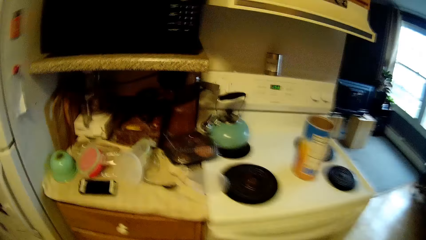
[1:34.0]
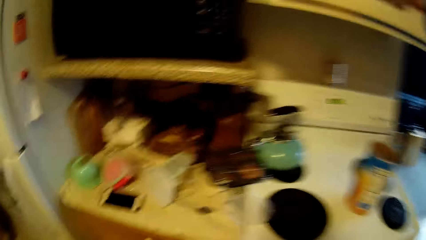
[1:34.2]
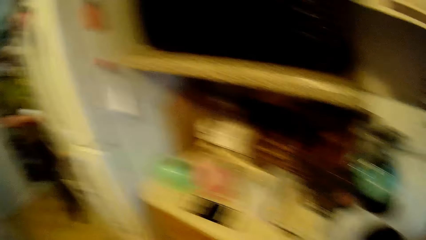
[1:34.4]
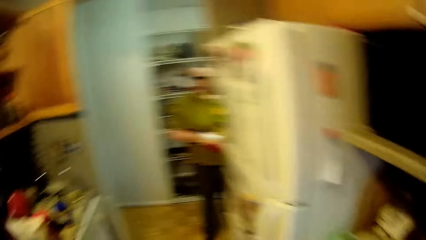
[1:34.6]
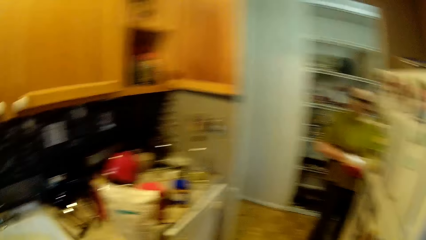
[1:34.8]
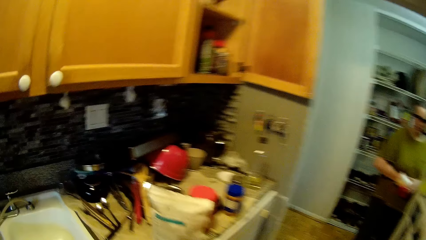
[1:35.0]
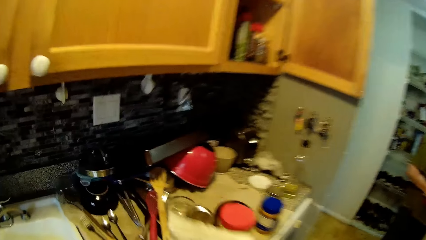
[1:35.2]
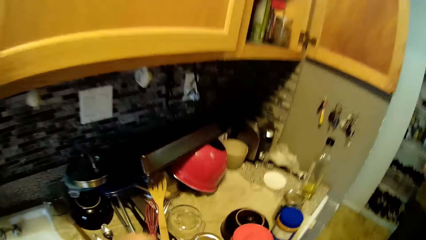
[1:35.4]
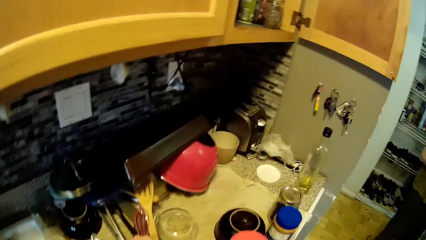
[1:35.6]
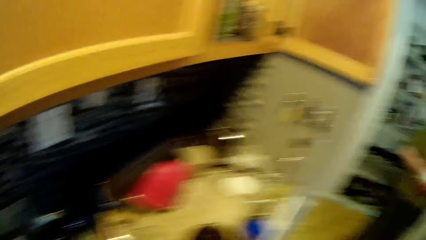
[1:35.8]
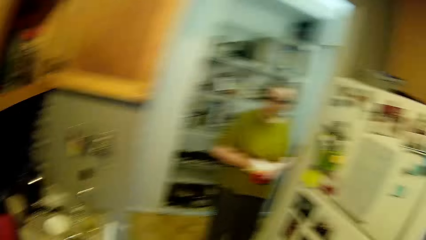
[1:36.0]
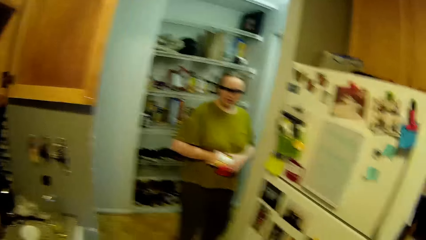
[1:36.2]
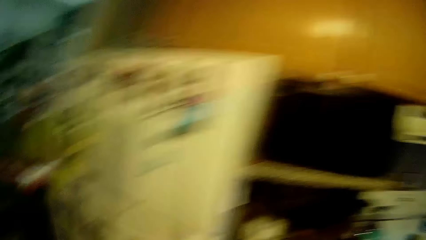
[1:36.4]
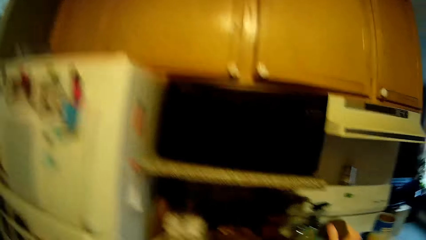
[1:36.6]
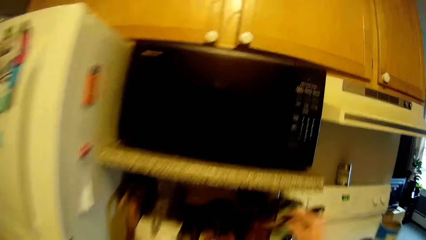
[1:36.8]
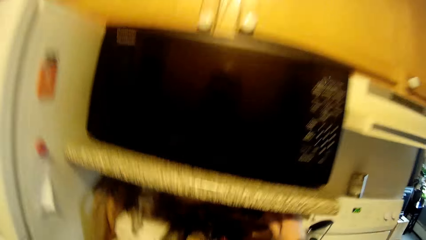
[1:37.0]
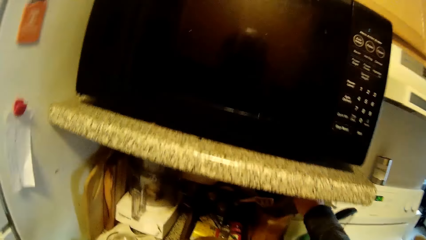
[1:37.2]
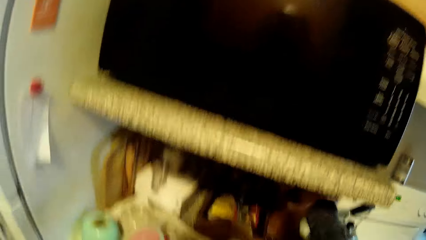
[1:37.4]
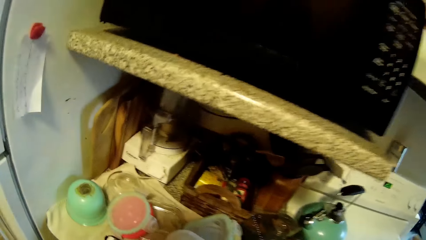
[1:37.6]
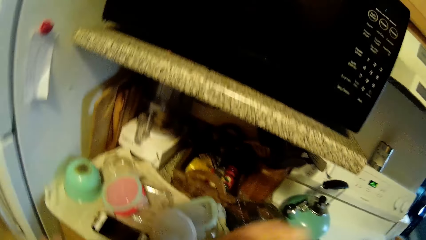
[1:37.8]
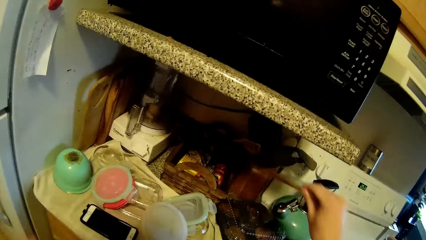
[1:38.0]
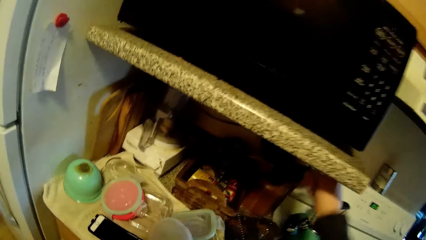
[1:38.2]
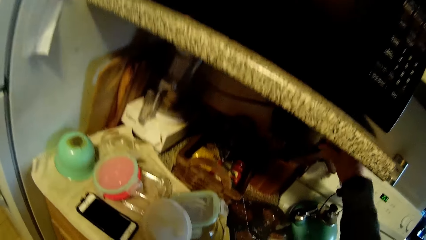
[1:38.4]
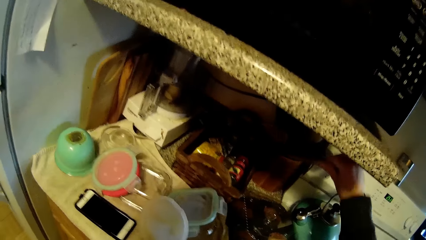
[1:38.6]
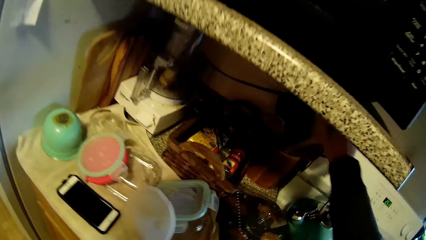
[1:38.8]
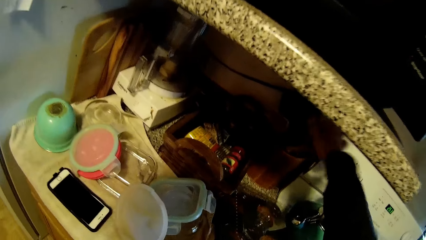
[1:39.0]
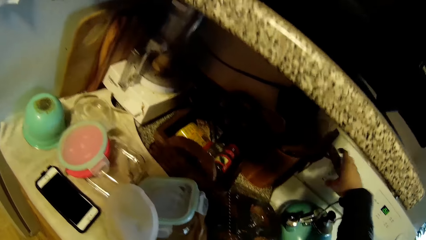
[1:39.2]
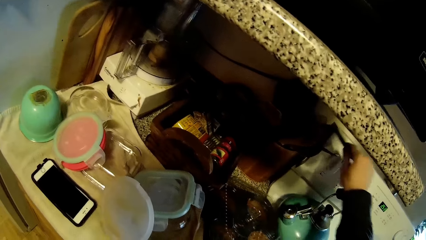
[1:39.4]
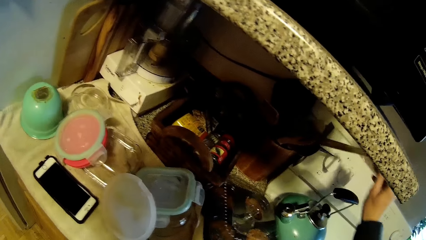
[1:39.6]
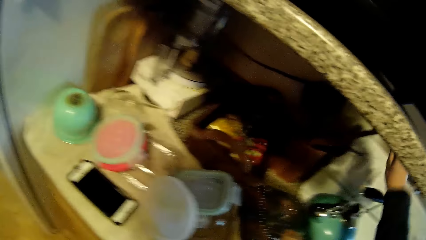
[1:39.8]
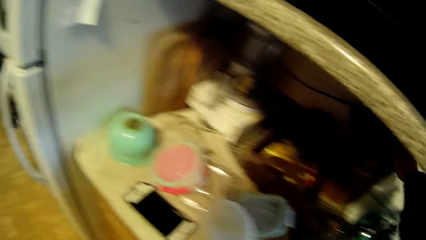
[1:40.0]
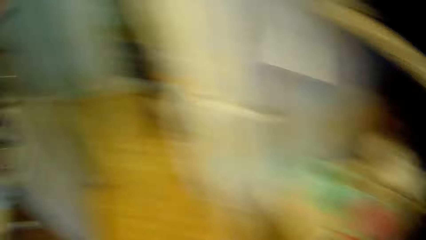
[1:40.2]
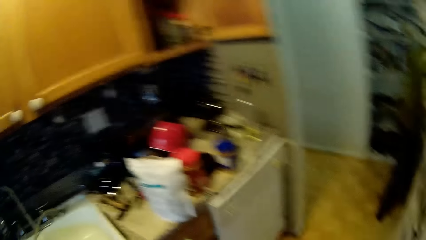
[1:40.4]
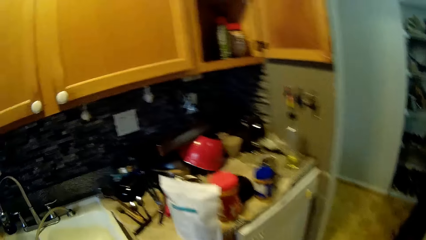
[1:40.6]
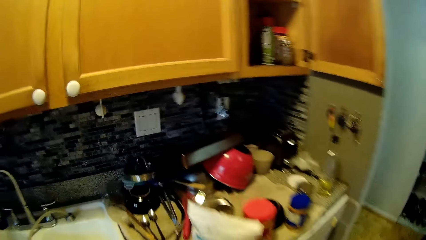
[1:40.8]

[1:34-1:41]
The camera wearer moves around while he interacts with a lady. He puts the wooden spoon in a rack with his right hand.

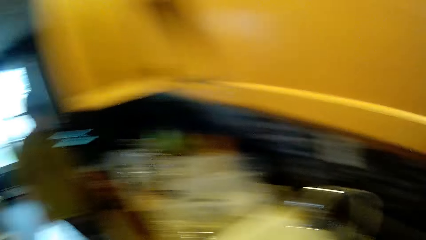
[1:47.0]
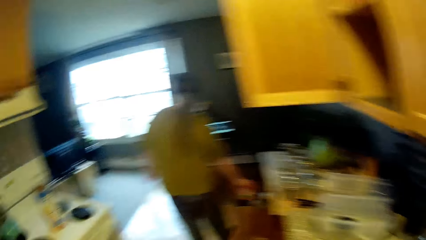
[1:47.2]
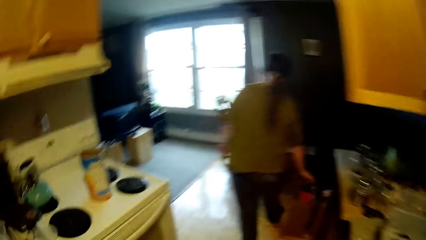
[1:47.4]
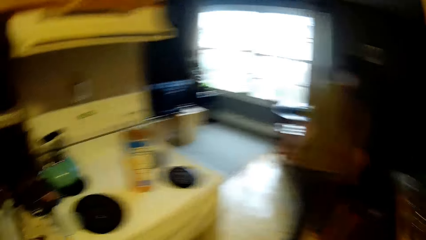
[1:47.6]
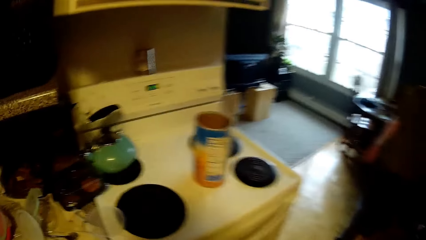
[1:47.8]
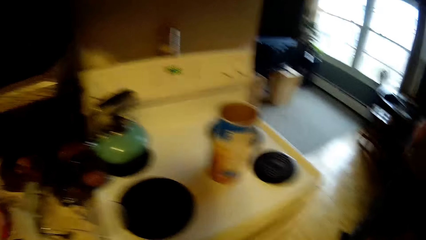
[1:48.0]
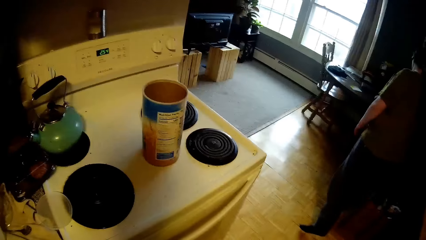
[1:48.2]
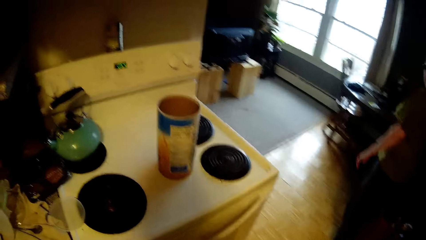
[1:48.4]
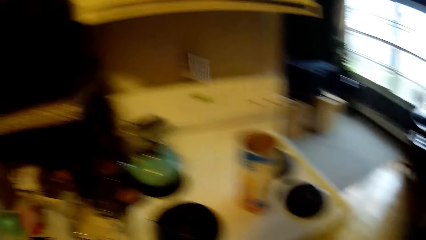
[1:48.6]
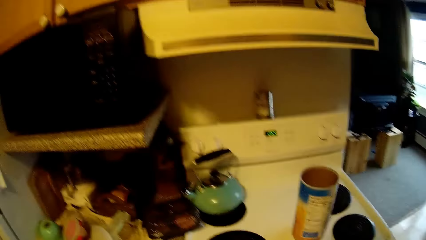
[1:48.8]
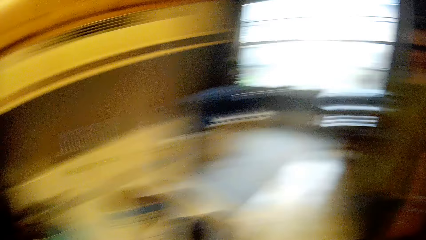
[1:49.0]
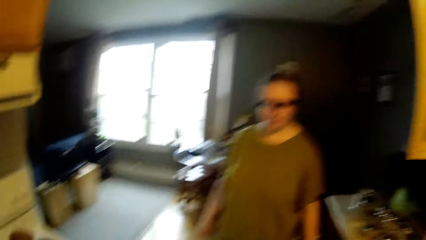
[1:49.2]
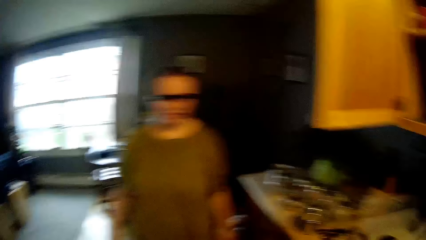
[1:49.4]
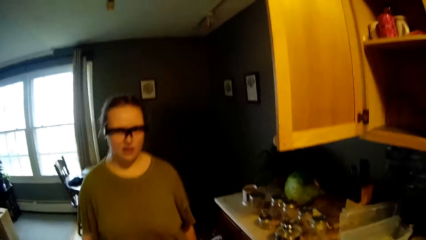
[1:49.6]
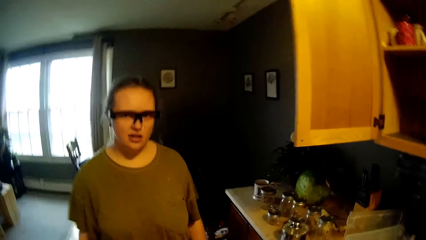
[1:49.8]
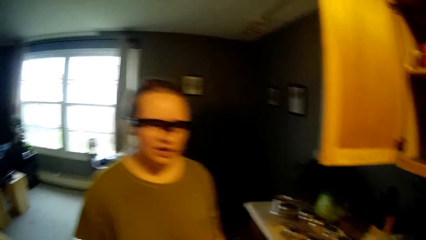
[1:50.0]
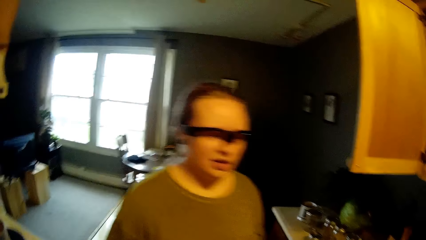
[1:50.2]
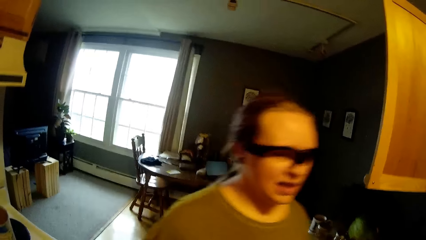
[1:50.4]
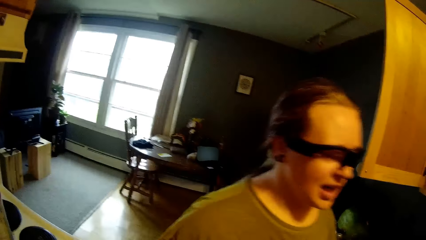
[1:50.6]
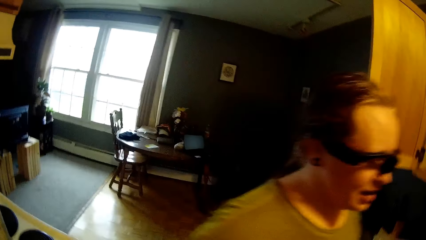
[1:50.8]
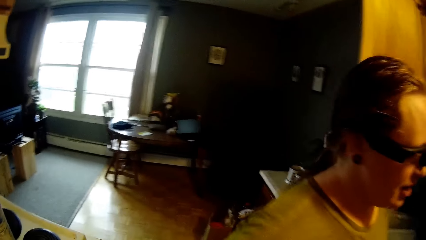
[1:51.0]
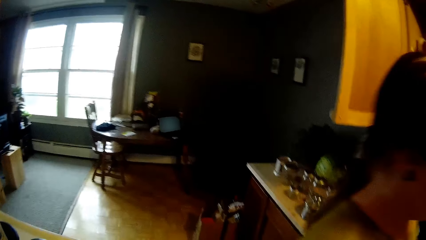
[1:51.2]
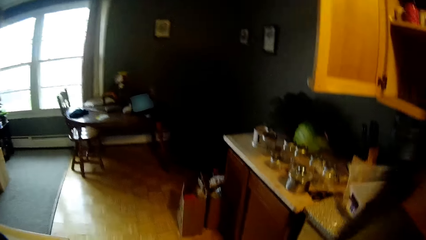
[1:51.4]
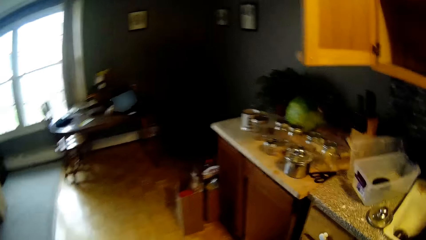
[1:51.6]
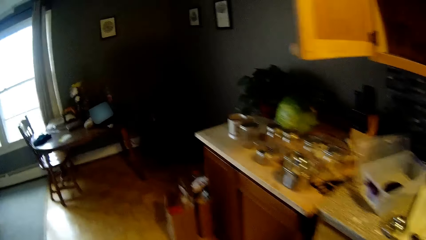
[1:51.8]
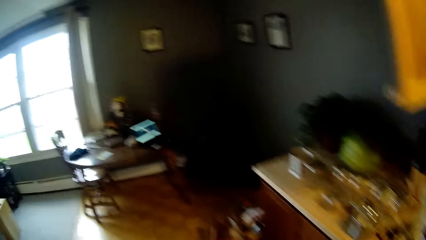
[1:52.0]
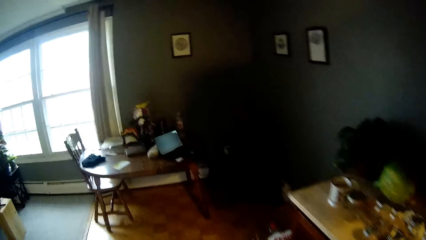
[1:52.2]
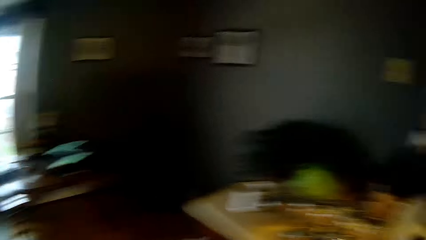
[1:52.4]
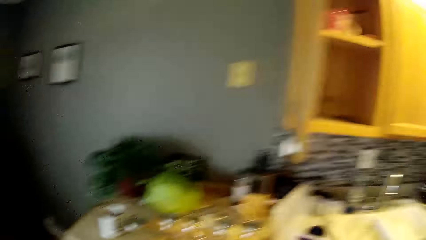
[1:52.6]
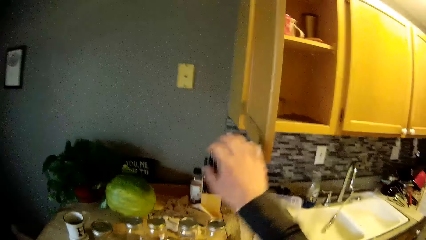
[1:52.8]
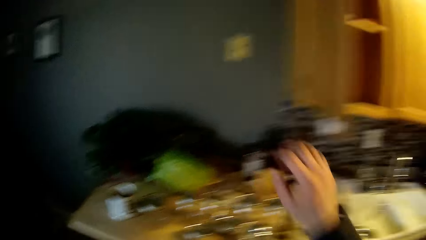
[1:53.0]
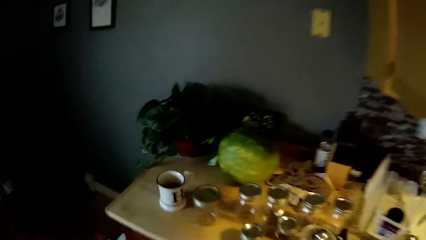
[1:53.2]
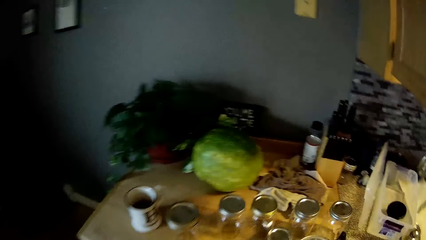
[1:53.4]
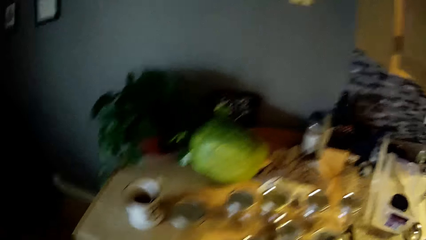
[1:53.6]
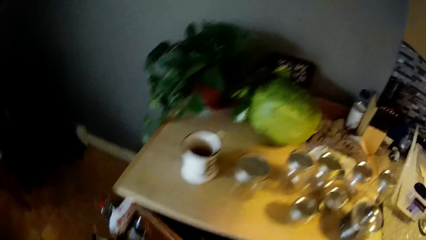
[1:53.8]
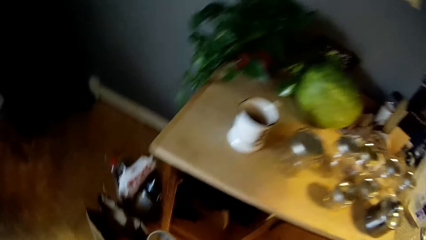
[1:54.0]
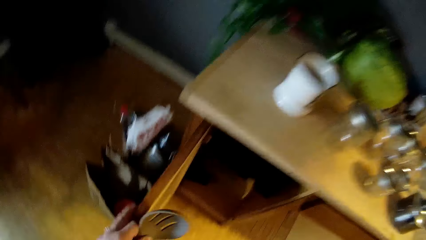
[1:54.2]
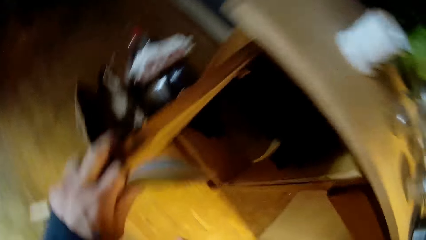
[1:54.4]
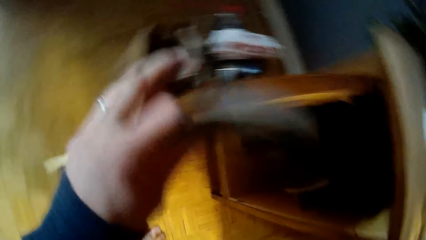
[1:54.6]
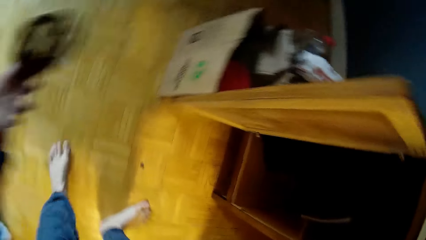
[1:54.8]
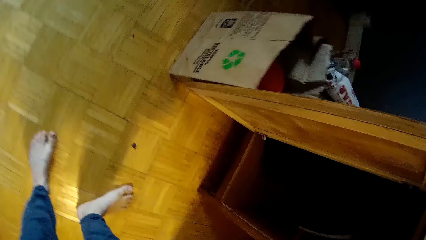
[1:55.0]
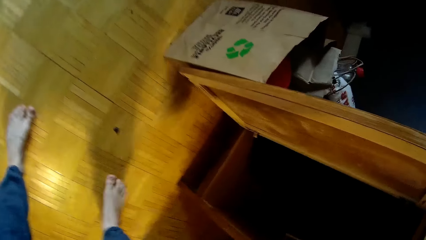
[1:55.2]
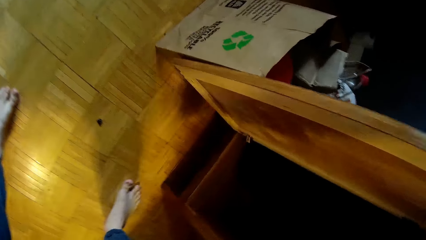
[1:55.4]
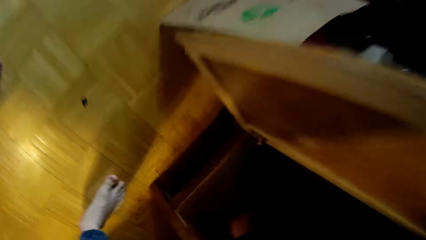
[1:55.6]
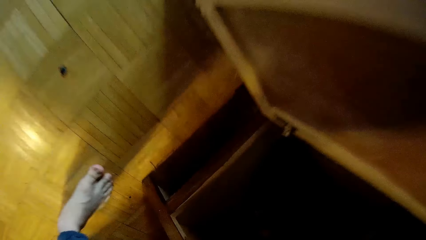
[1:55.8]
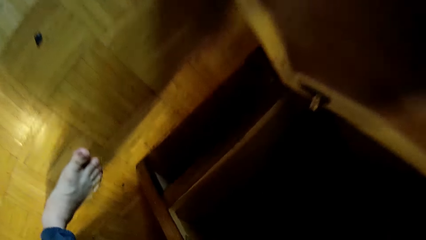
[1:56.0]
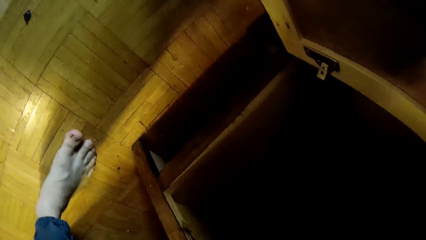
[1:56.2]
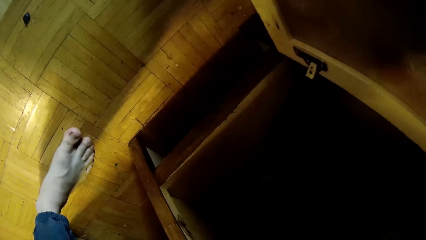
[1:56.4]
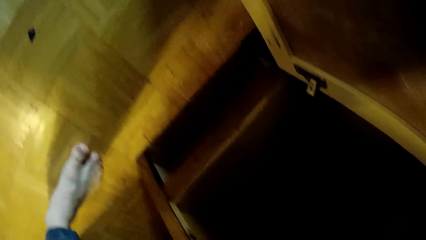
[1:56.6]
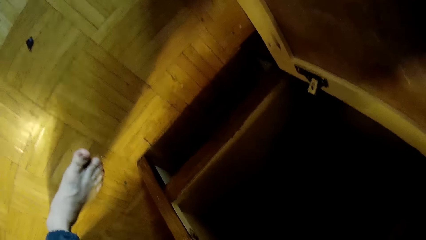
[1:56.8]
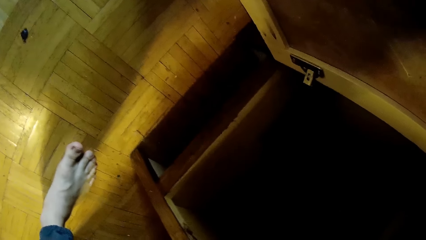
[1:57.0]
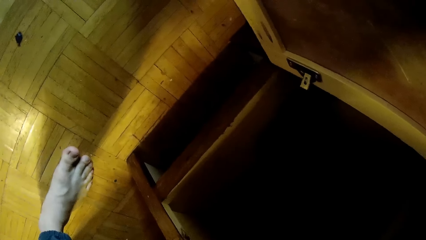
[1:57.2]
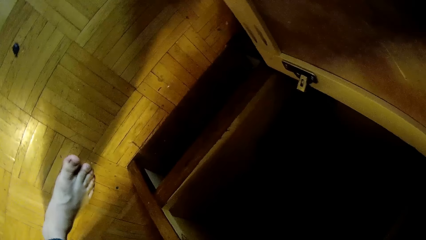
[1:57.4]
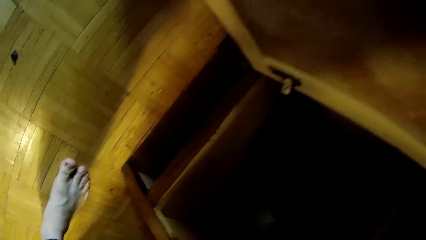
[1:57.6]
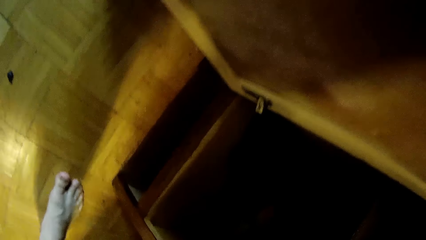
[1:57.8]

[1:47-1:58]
The camera wearer looks around. The woman walks past the camera wearer. The camera wearer picks up a bottle from the table. He opens a cupboard with his left hand. He holds a serving spoon with his left hand.
